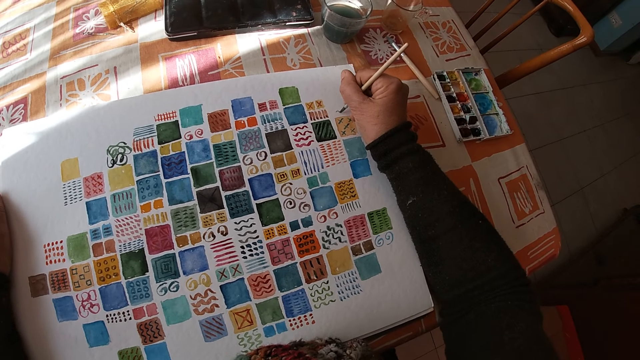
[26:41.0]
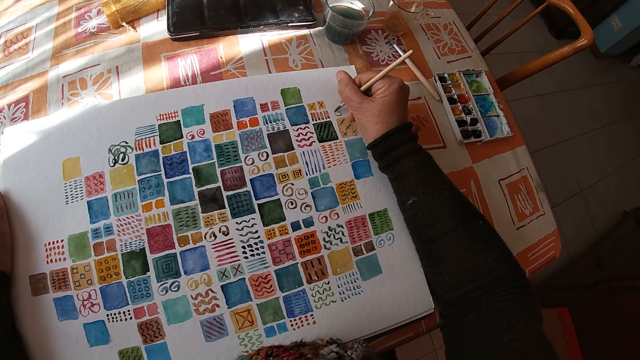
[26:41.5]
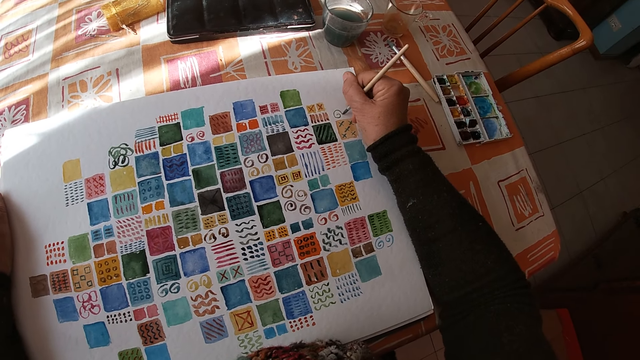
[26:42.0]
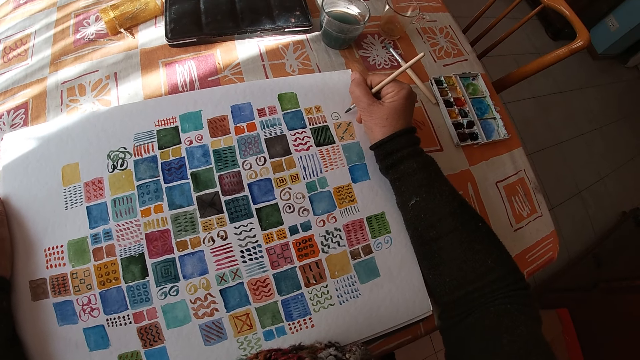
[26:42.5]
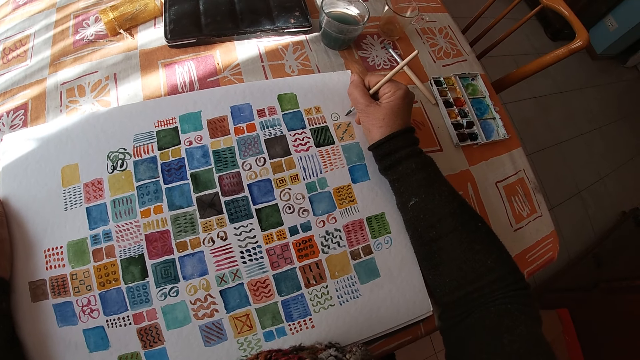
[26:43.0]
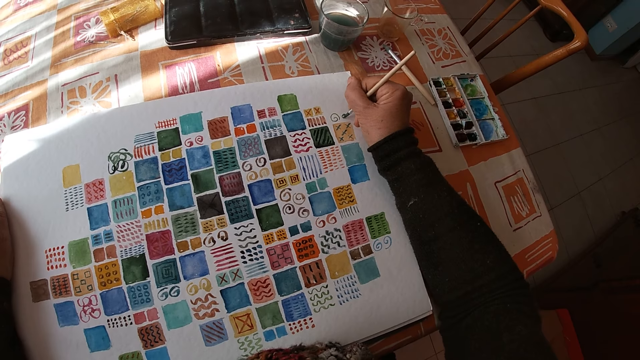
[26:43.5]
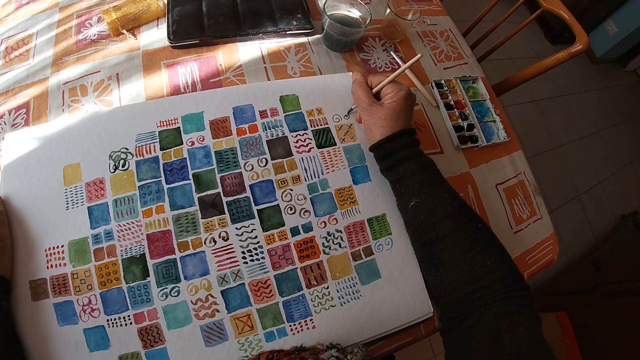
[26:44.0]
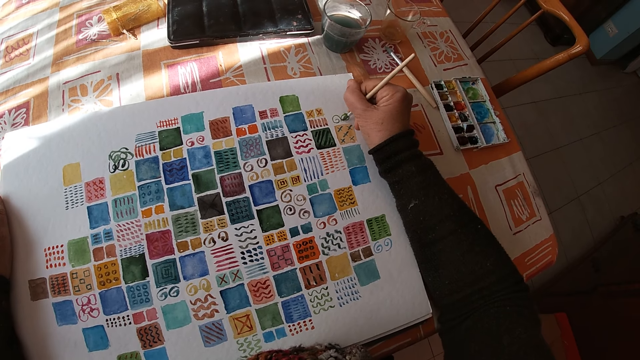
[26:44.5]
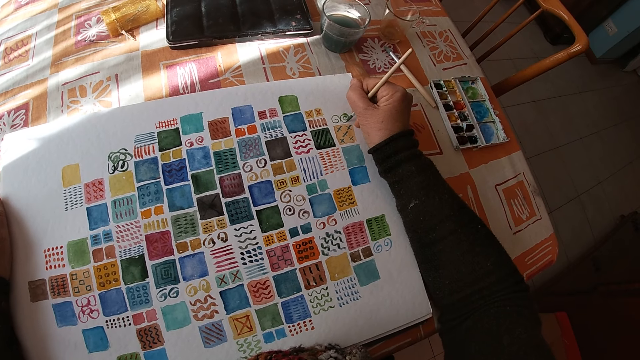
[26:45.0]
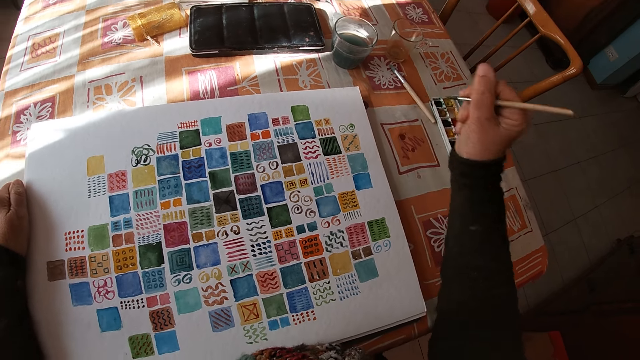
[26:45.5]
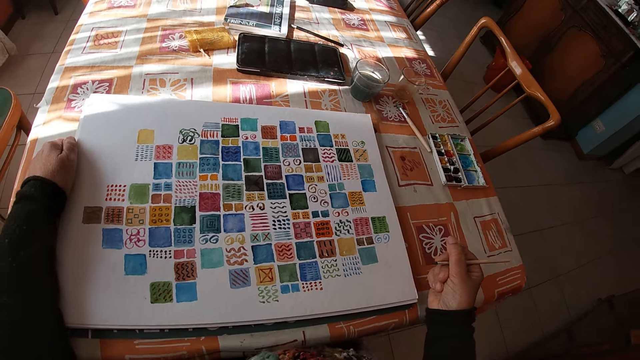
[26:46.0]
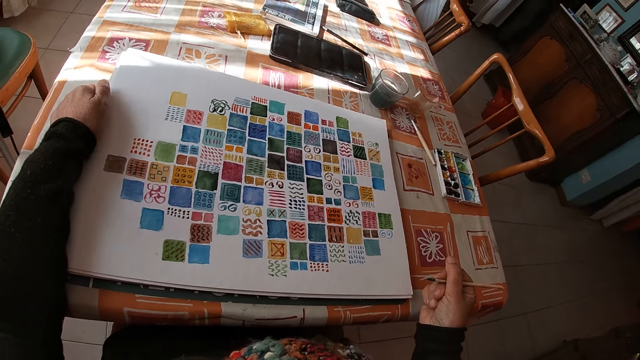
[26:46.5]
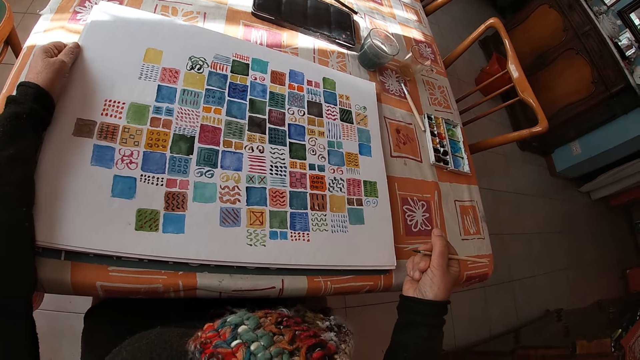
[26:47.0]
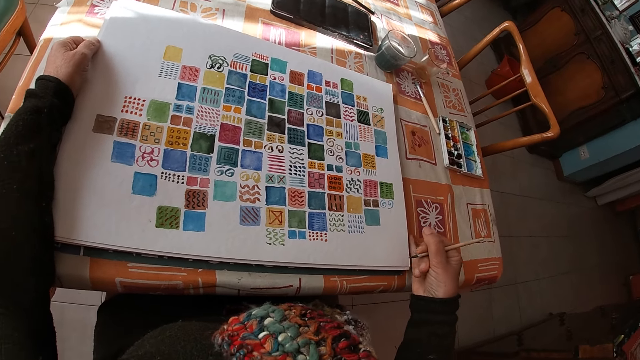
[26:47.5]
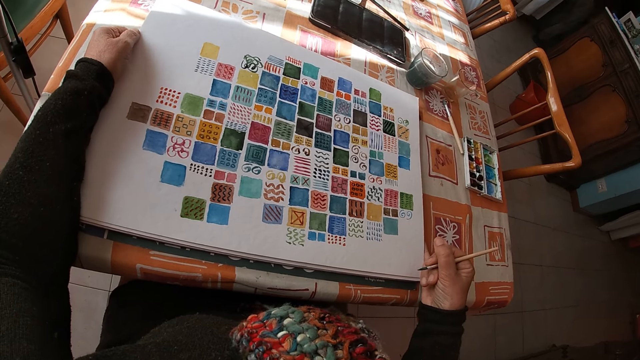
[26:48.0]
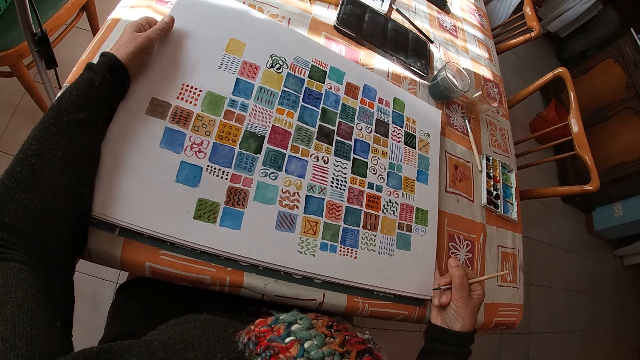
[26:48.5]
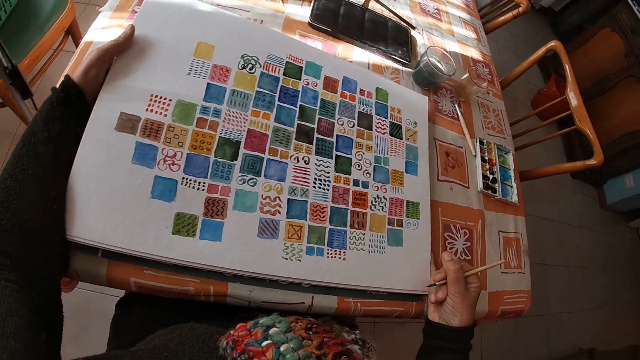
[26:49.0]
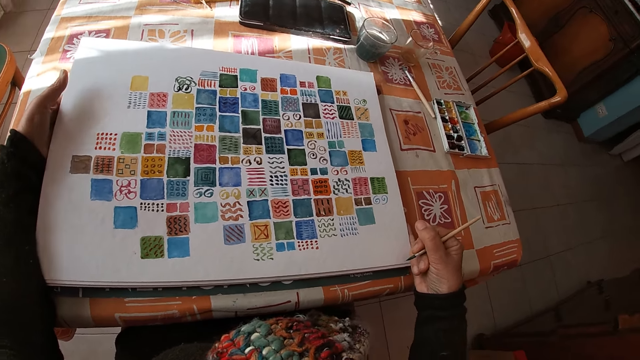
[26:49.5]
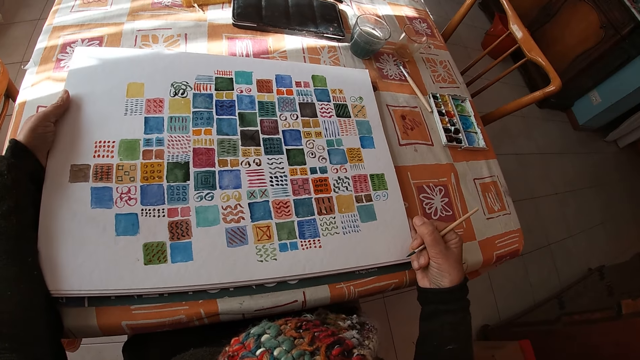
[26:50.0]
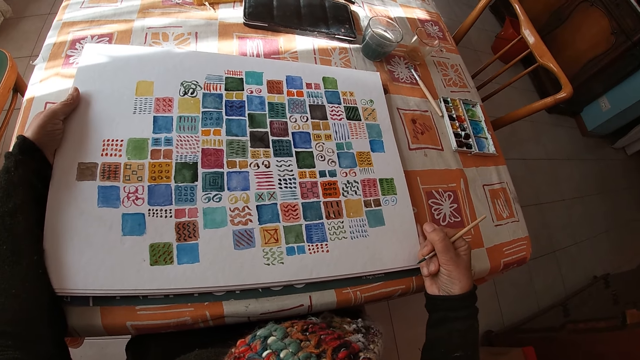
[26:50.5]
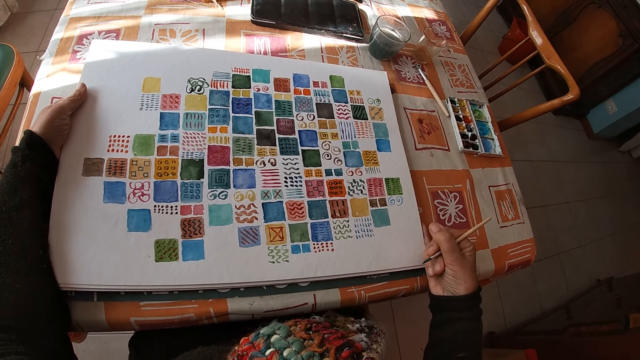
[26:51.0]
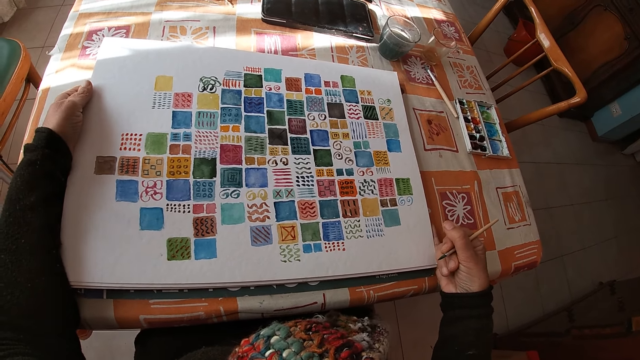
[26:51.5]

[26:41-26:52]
The camera wearer paints on the canvas pad on the table with the paint brush in her right hand. She holds the paintbrush and looks at the drawing. She adjusts the canvas pad on the table with both hands. She holds the drawing.

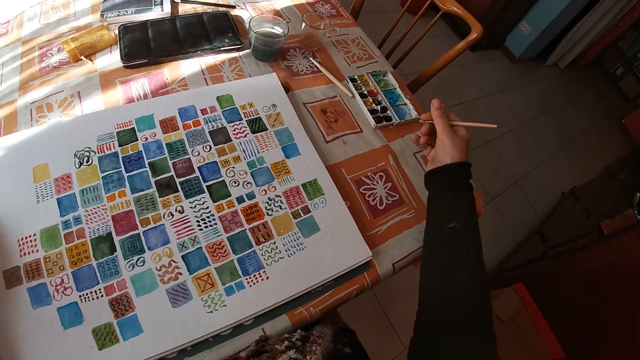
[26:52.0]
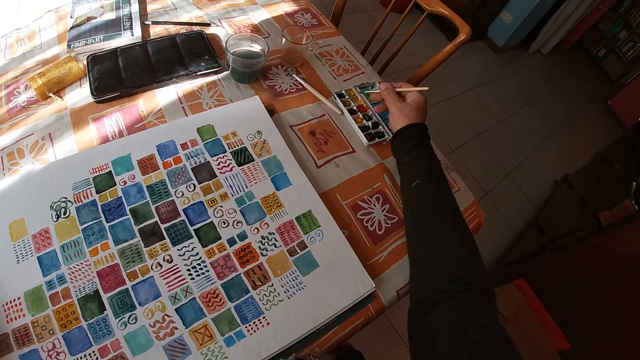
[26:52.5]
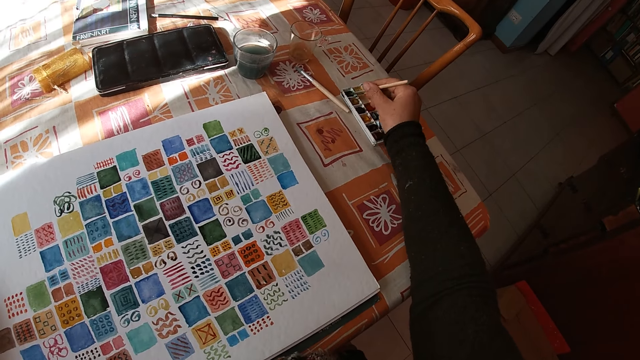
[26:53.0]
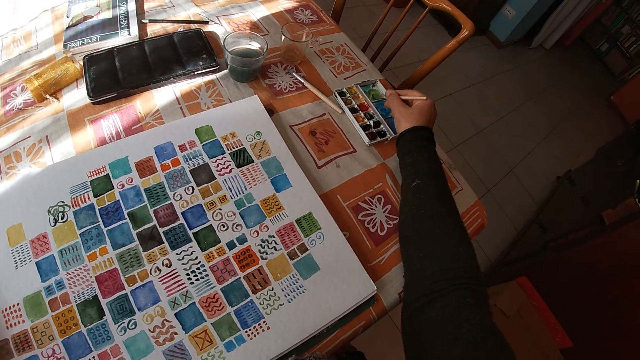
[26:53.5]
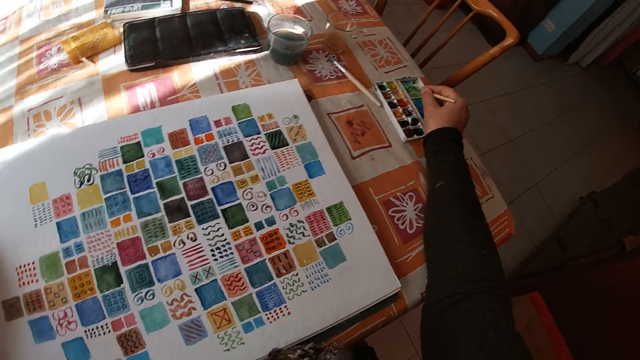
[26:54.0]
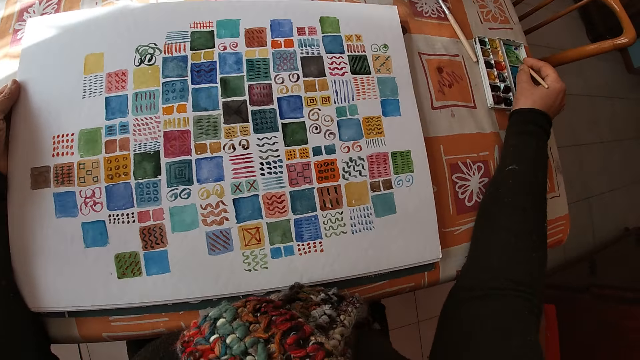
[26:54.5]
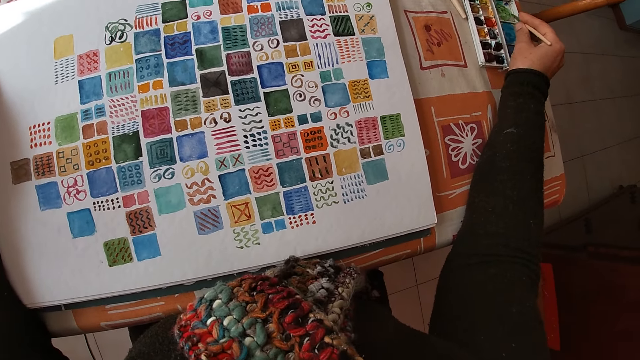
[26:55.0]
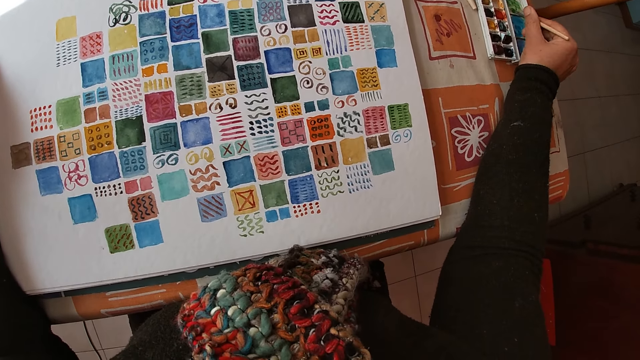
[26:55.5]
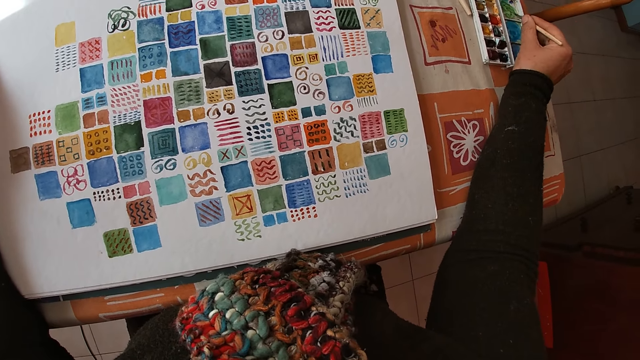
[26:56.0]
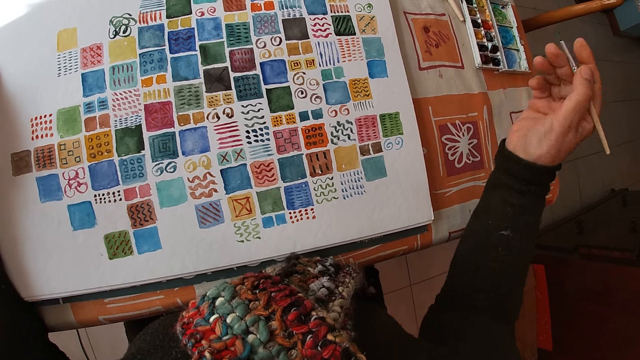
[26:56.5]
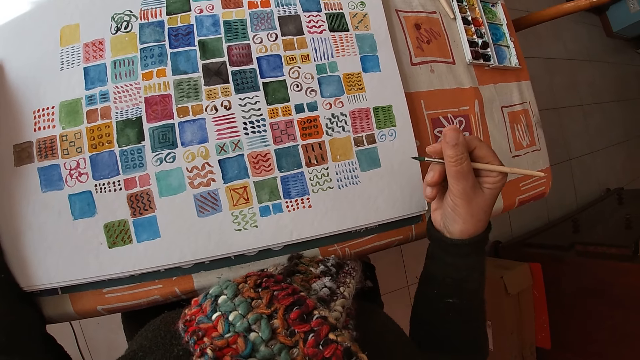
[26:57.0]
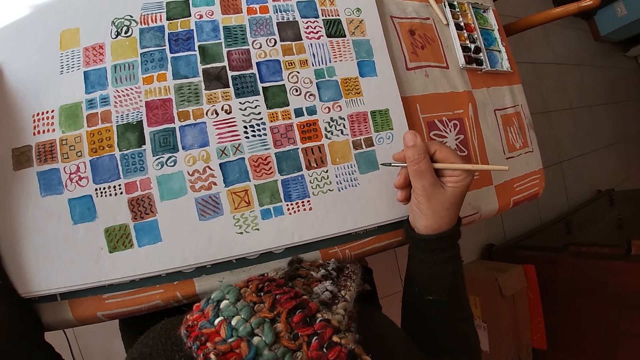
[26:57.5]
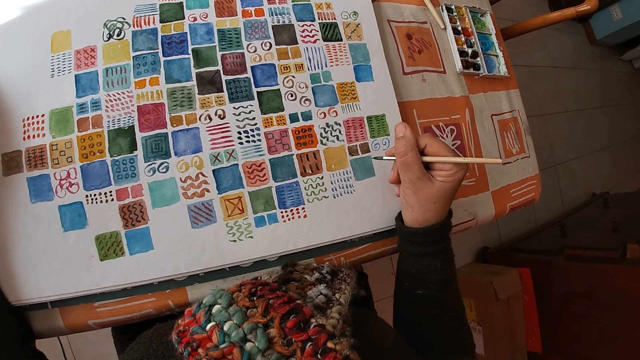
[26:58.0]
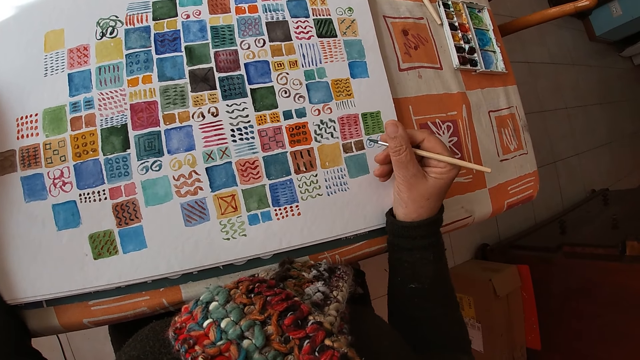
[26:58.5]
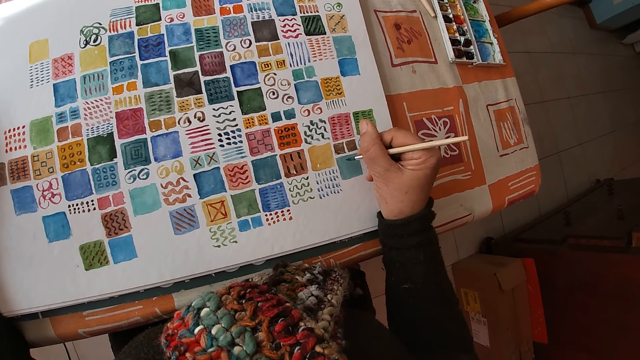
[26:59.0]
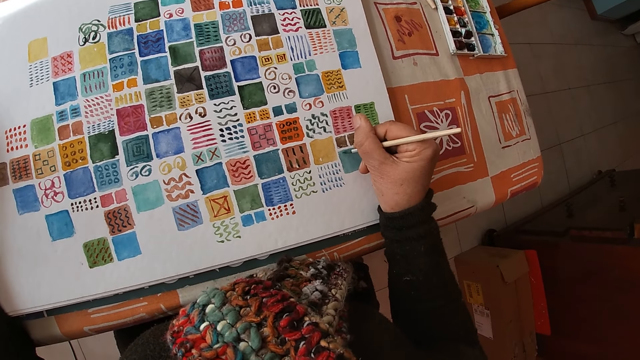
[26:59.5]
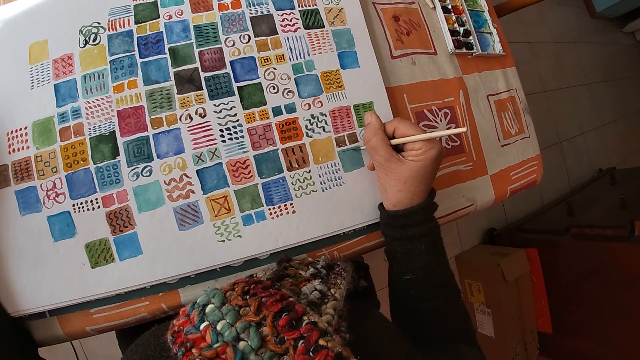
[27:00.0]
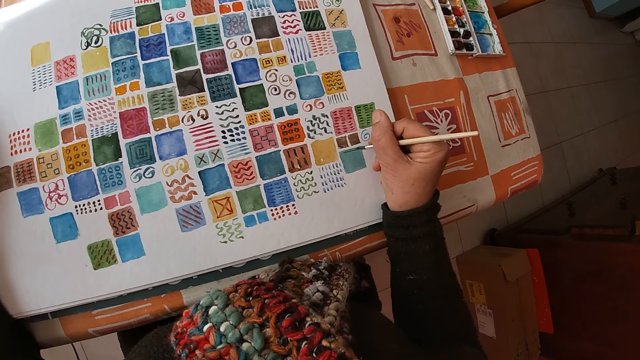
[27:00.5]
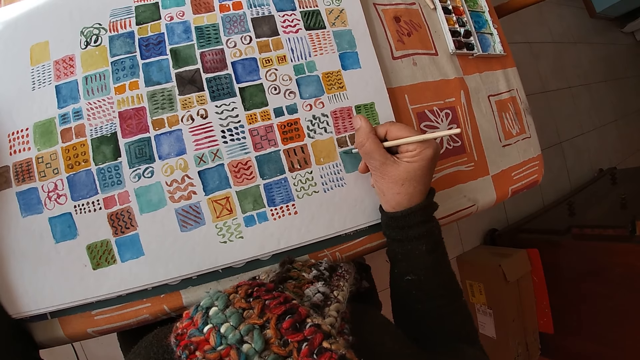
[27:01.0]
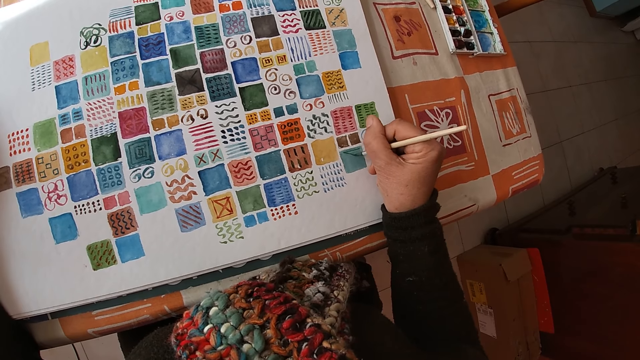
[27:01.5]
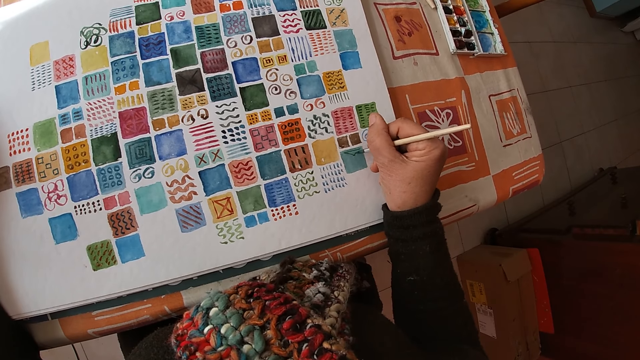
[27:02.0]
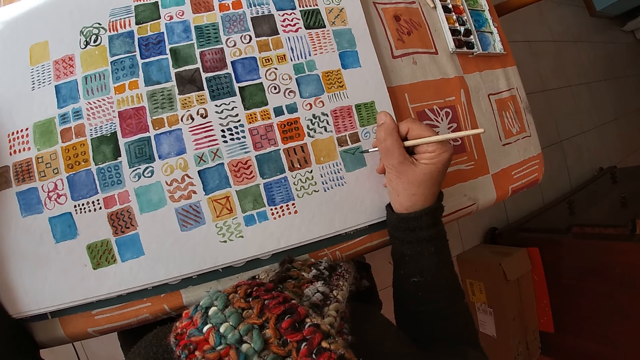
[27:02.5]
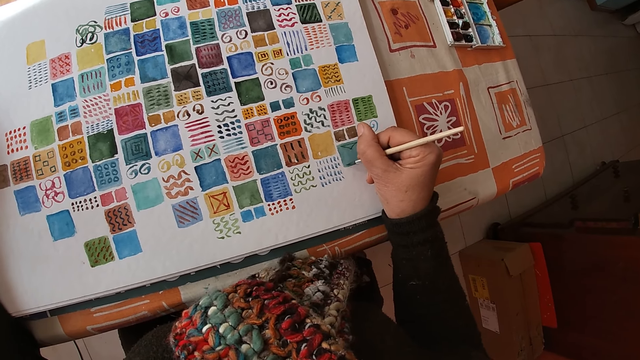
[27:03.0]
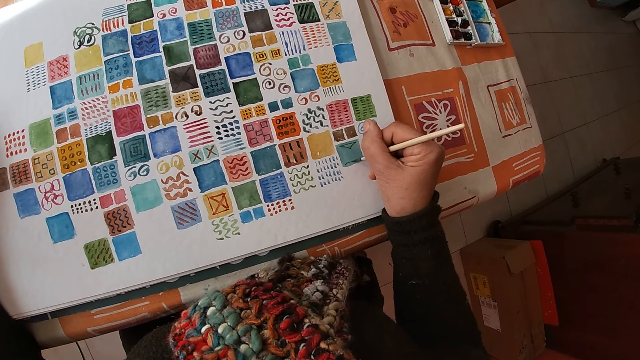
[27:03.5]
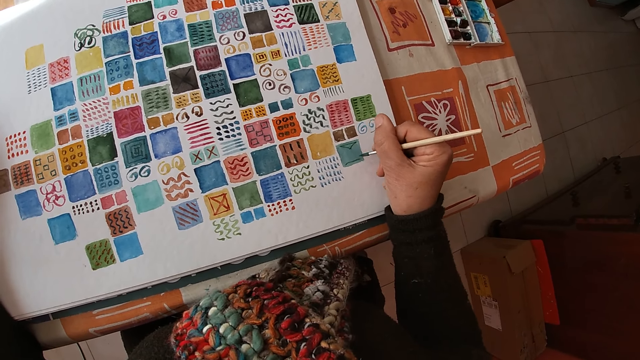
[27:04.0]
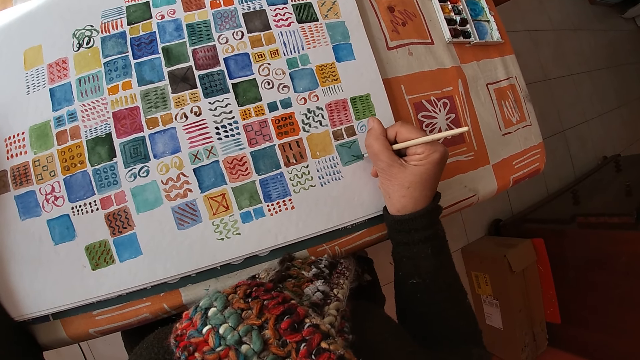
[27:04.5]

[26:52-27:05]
The camera wearer dips the paint brush in her right hand into the color palette on the table. She applies the paint on the paintbrush, applies the paint on the paint box, and holds the paintbrush. She paints on the canvas pad on the table with the paint brush in her right hand.
